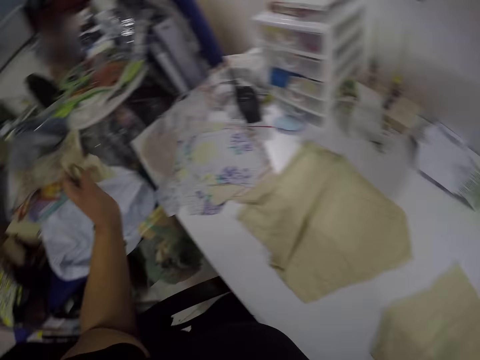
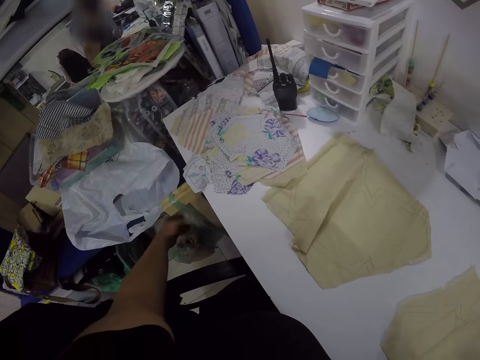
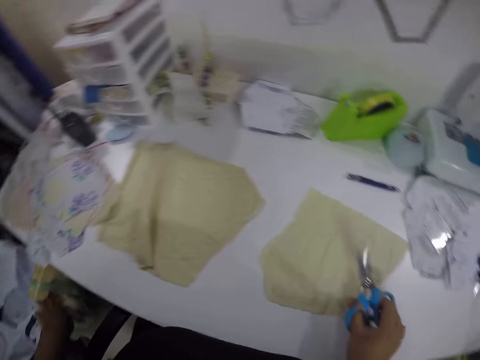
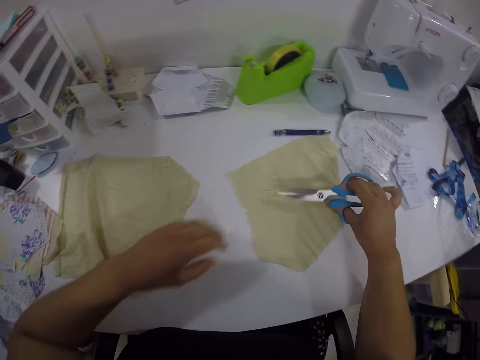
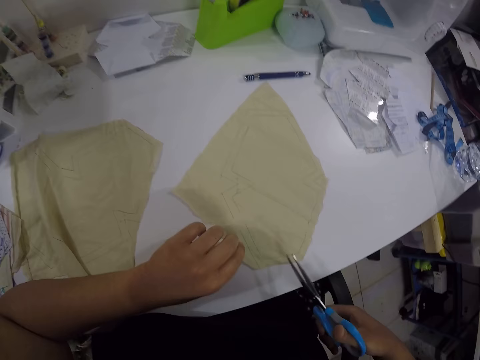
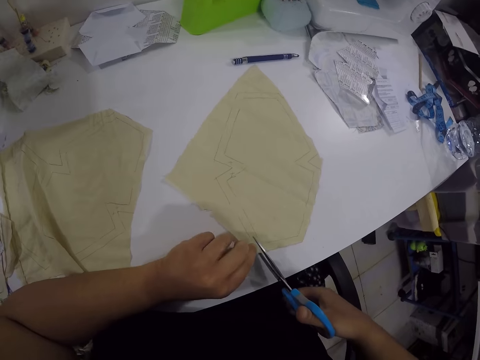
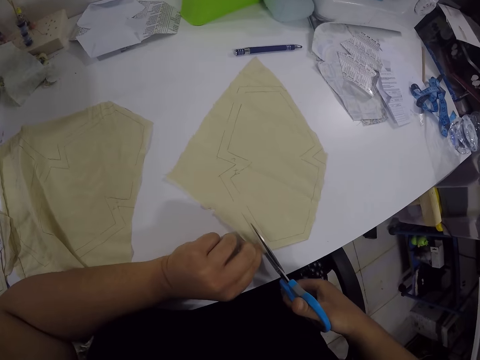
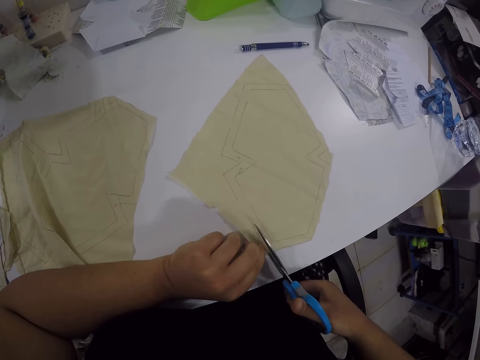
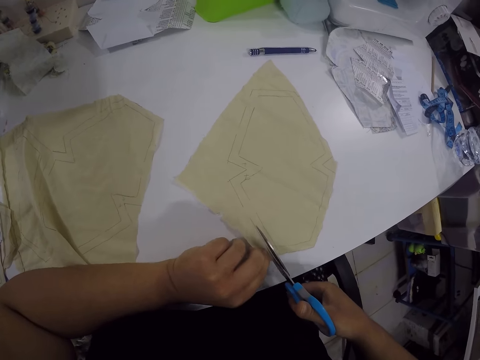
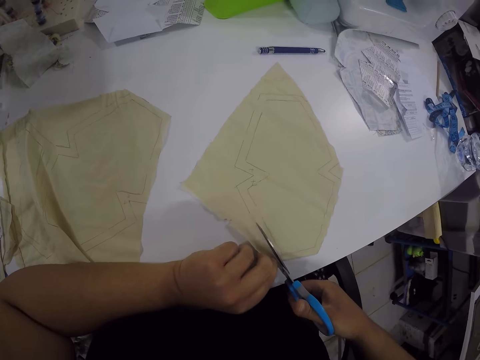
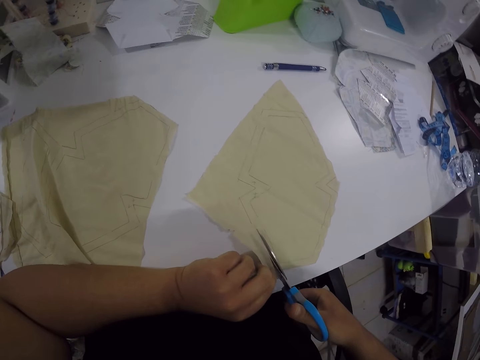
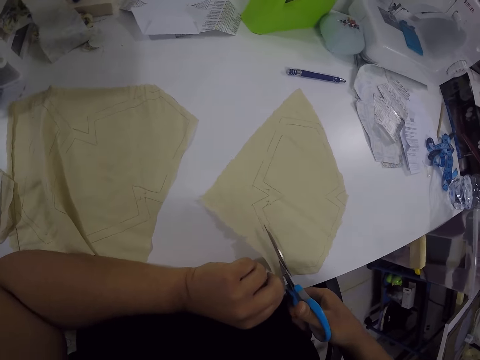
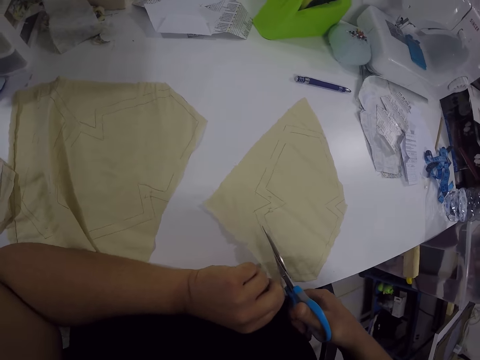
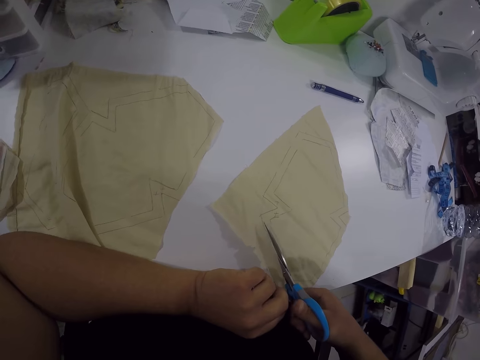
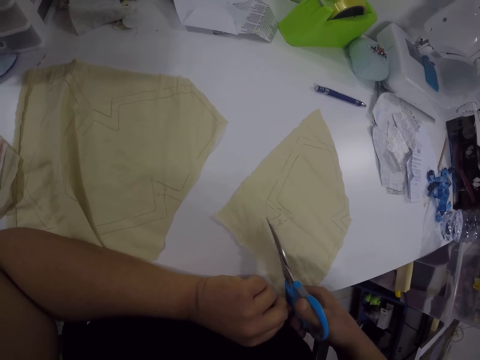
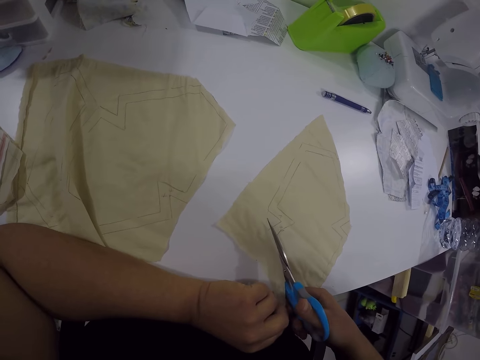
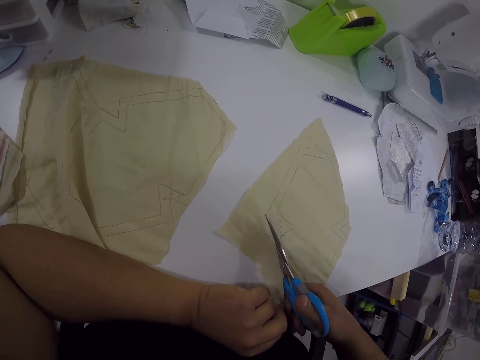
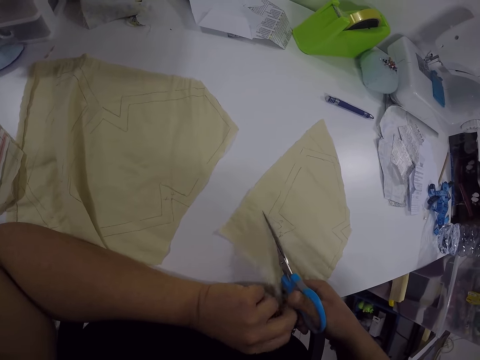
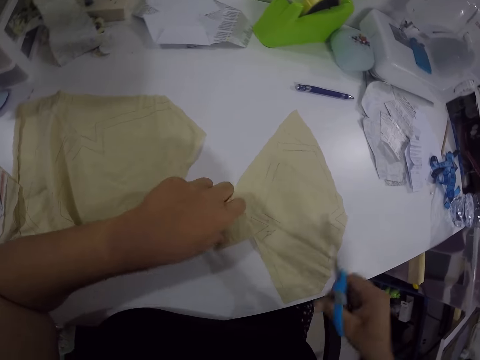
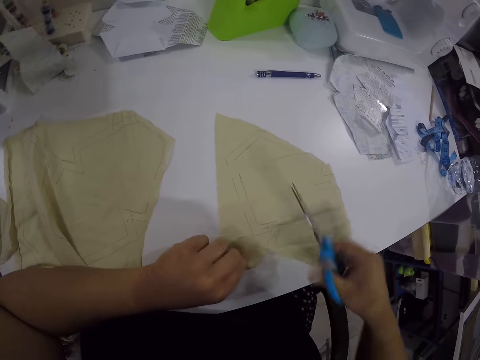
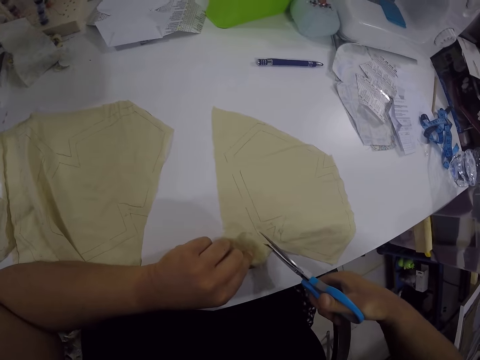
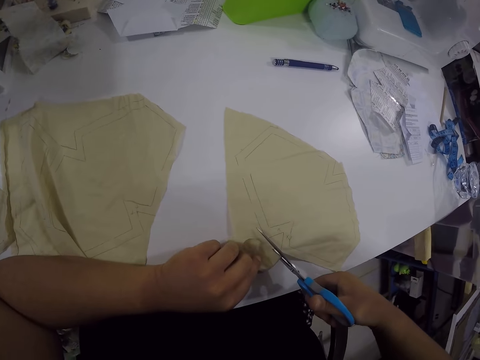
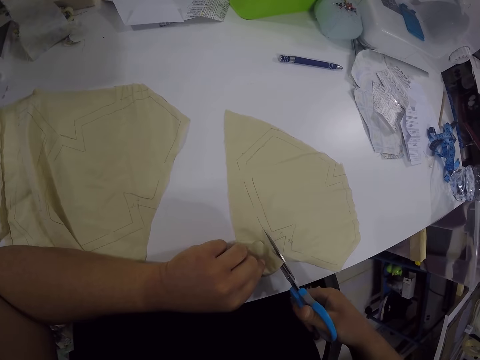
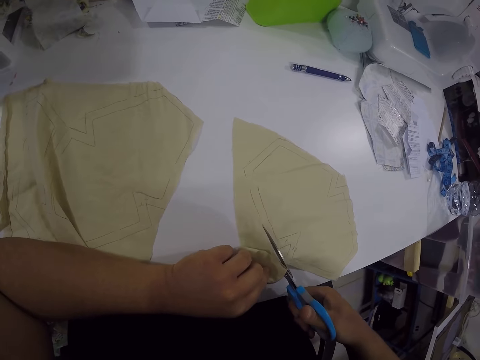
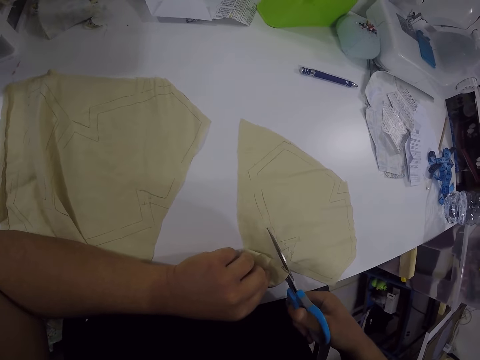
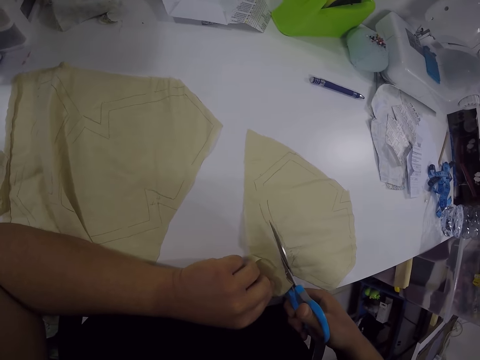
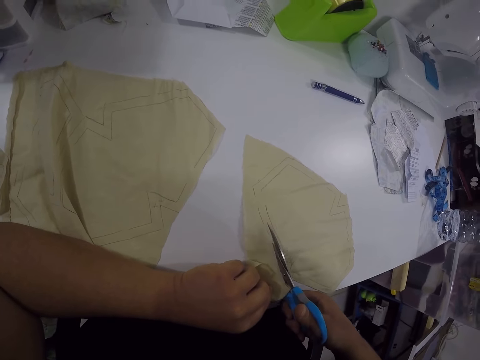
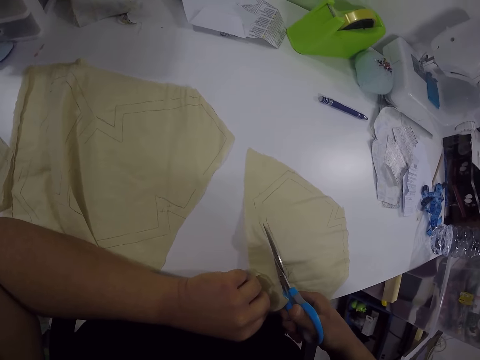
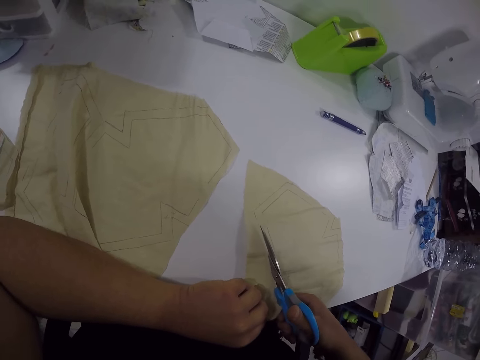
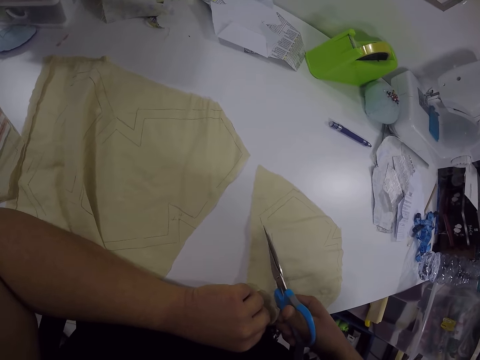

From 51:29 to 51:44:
The camera wearer raises her left hand with the cloth. She throws a piece of fabric in a basket on the floor with her left hand. She looks around. She adjusts the piece of fabric on the table with her right hand. She pushes the cloth on the table with her right hand. She adjusts the piece of fabric on the table with her left hand. She cuts the piece of fabric with the pair of scissors in her right hand. She adjusts the piece of fabric on the table with both hands. She rotates the cloth on the table. She cuts the piece of fabric with the pair of scissors in her right hand.

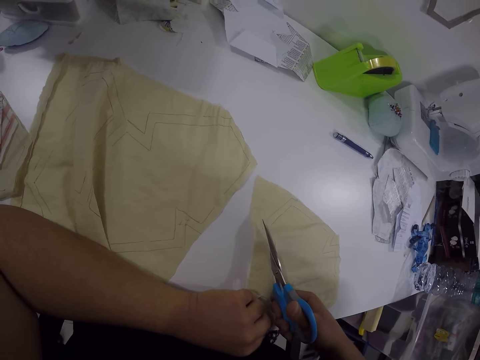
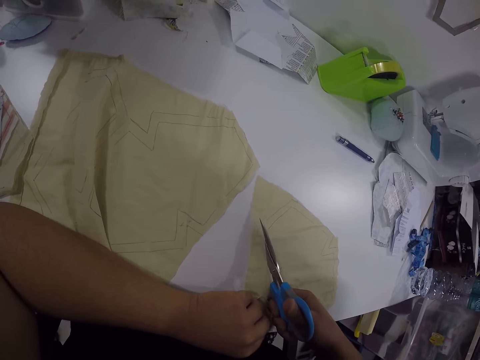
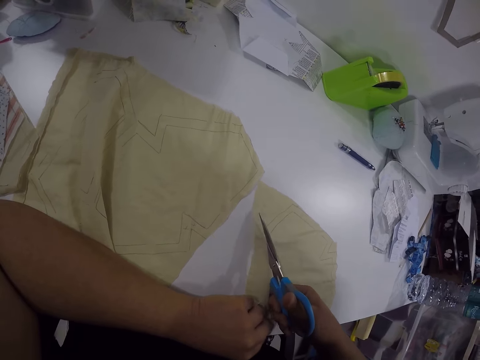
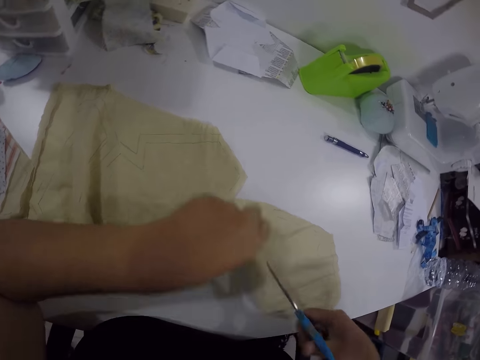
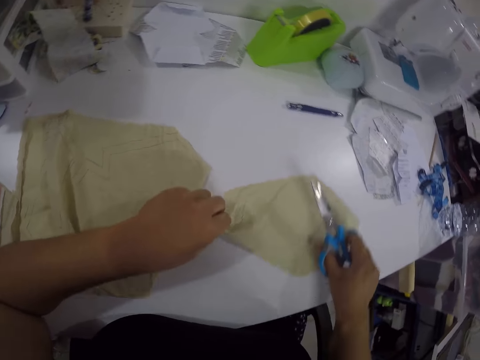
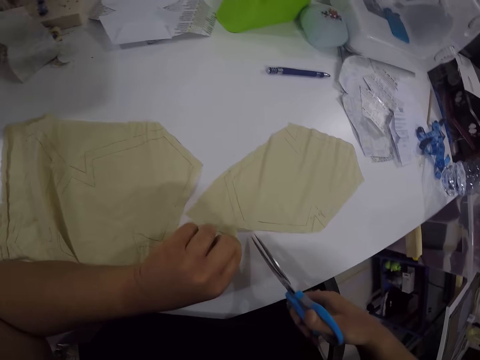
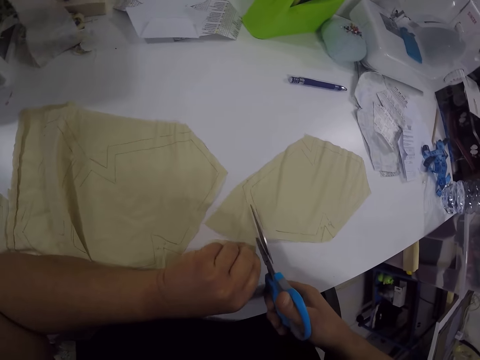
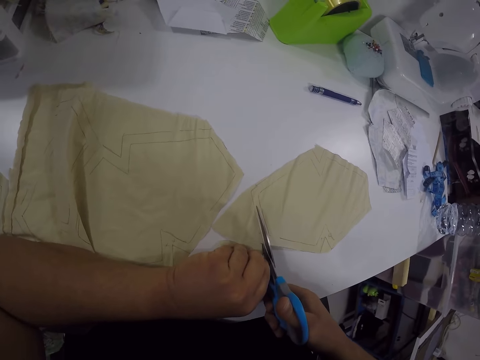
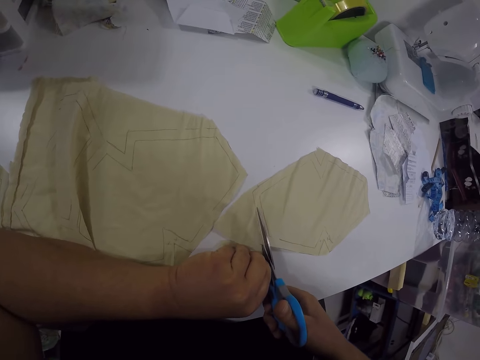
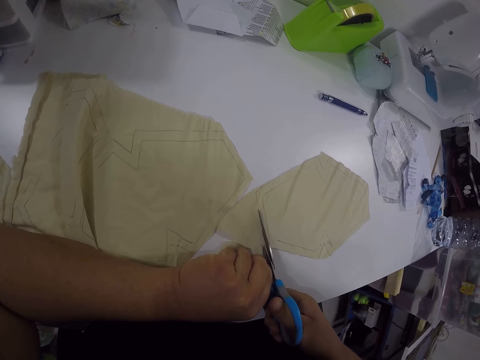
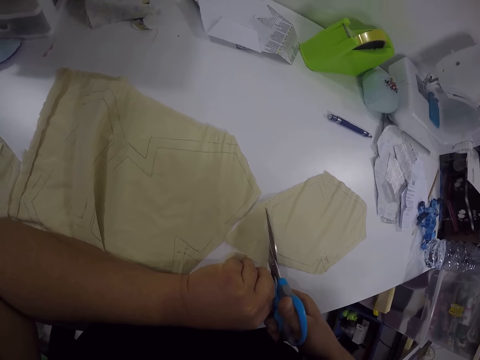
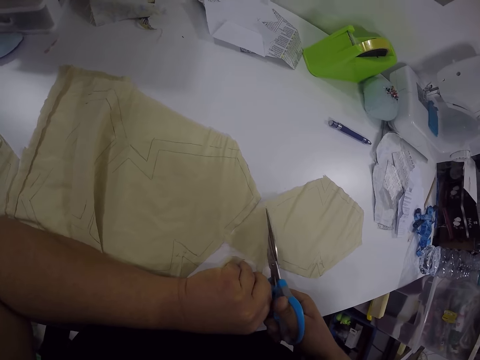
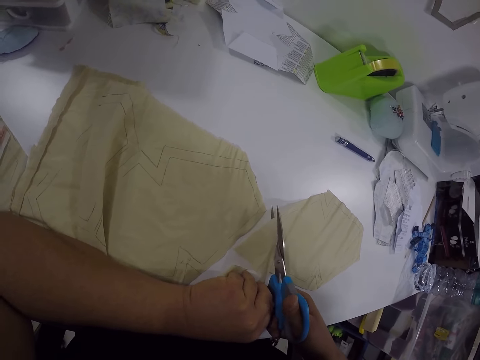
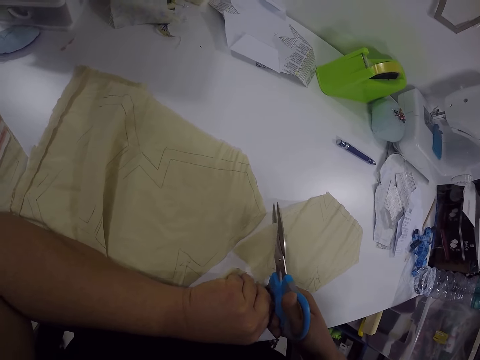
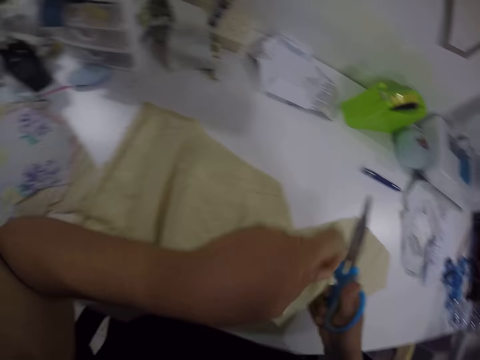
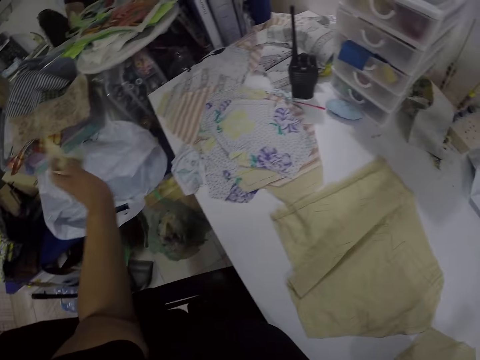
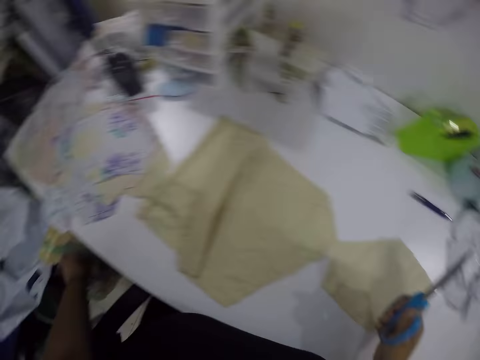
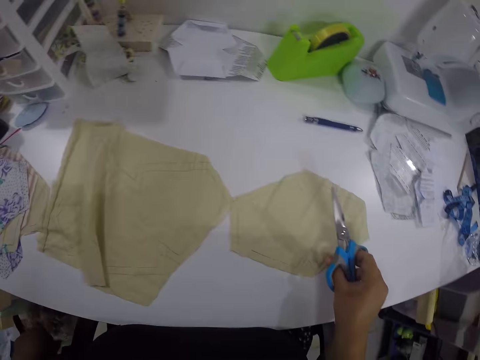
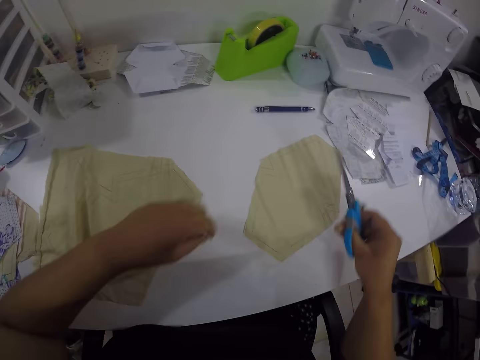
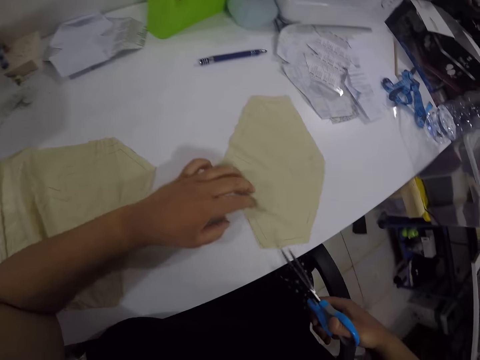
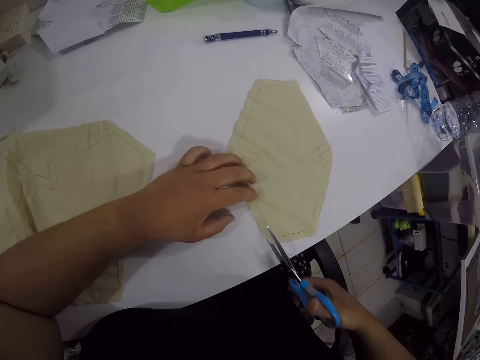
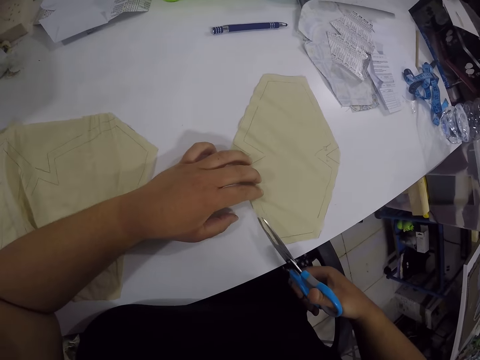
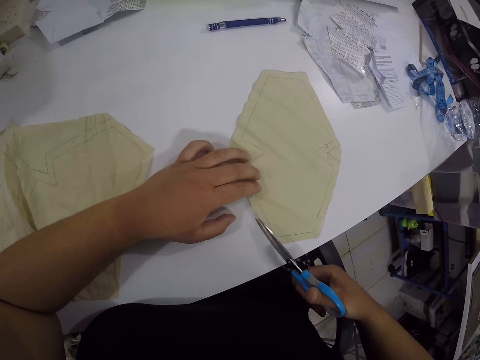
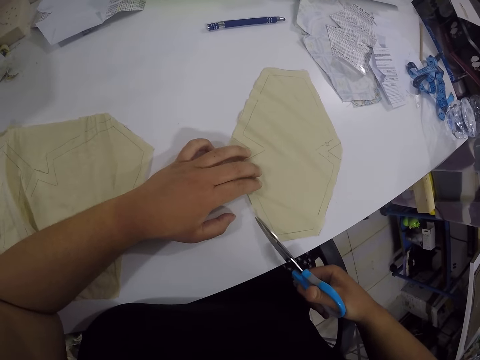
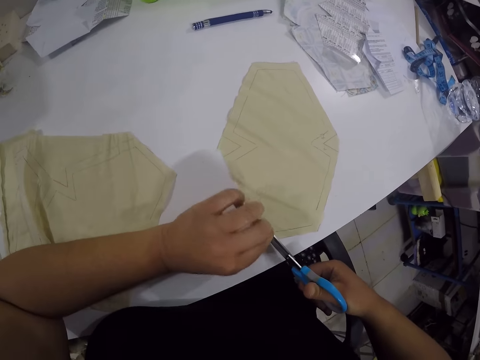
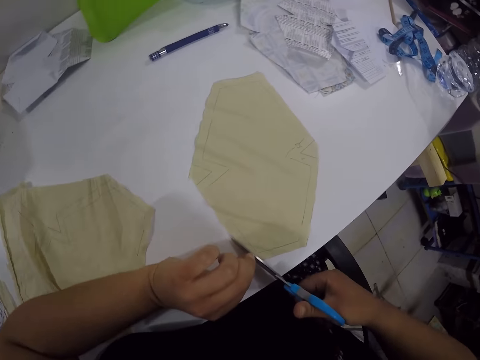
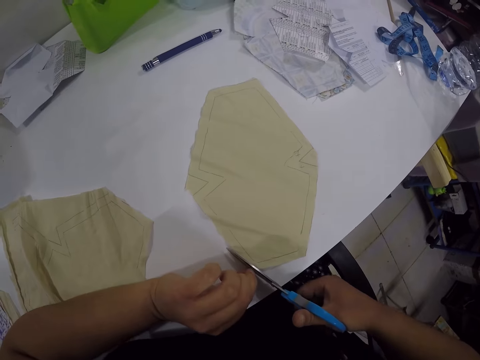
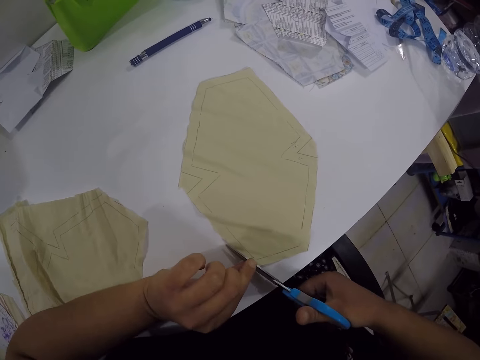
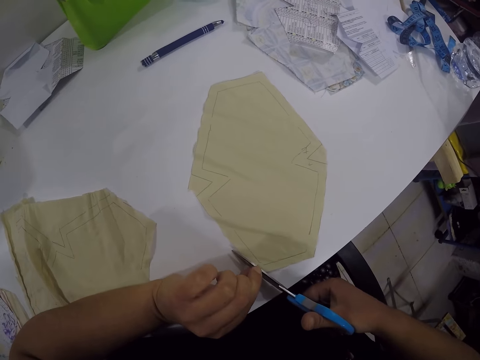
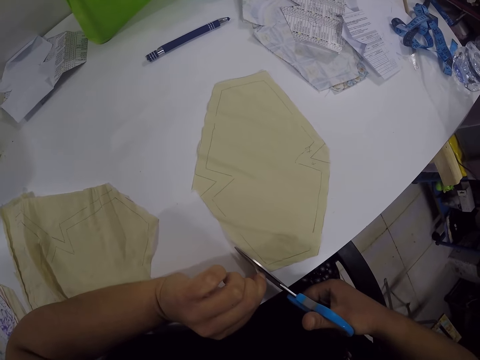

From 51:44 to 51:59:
The camera wearer adjusts the piece of fabric on the table with both hands. She rotates the cloth on the table, cuts the piece of fabric with the pair of scissors in her right hand, raises her left hand, and drops her left hand. She throws a piece of fabric in the basket on the floor with her left hand. She looks around. She adjusts the piece of fabric on the table with her right hand. She rotates the cloth on the table with her right hand. She adjusts the piece of fabric on the table with her left hand. She rotates the cloth on the table with her left hand. She cuts the piece of fabric with the pair of scissors in her right hand. She holds the cloth with both hands.
